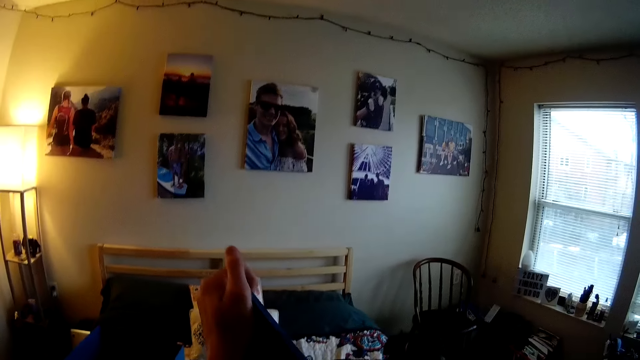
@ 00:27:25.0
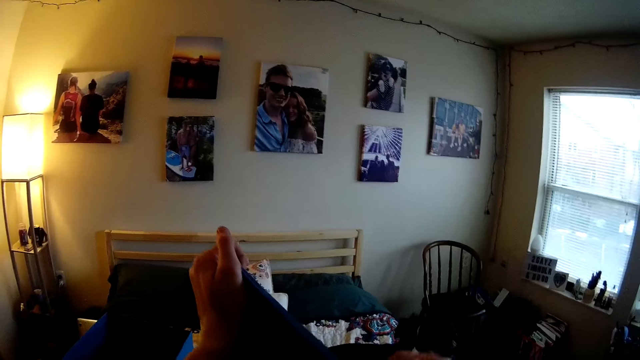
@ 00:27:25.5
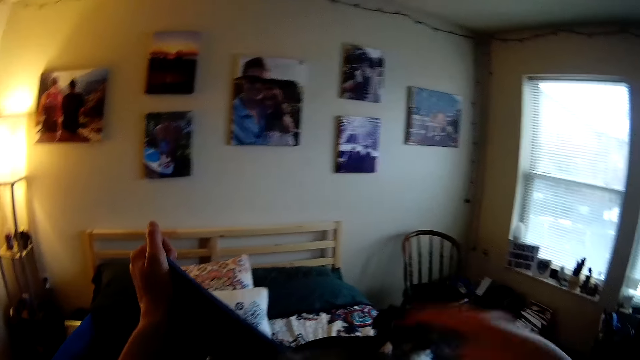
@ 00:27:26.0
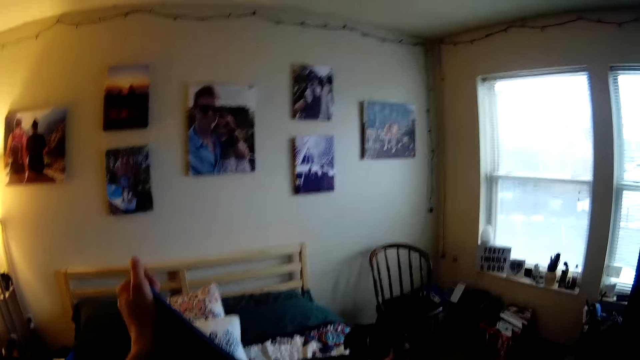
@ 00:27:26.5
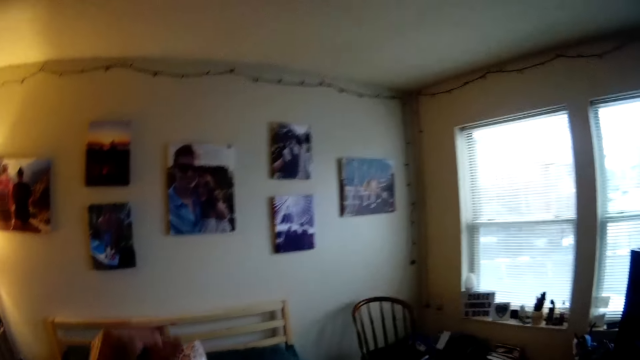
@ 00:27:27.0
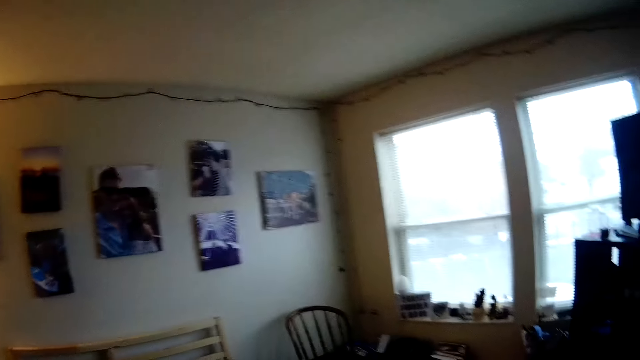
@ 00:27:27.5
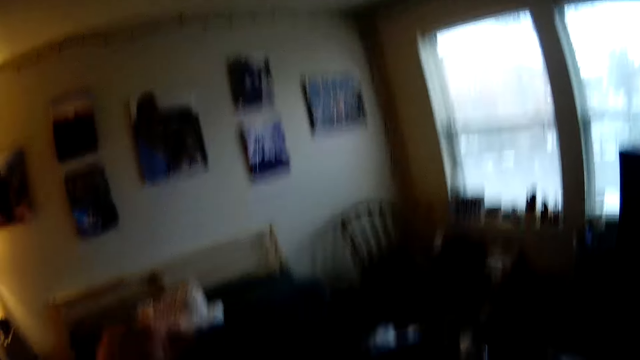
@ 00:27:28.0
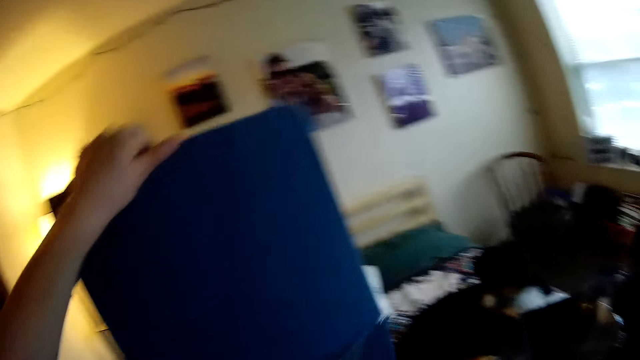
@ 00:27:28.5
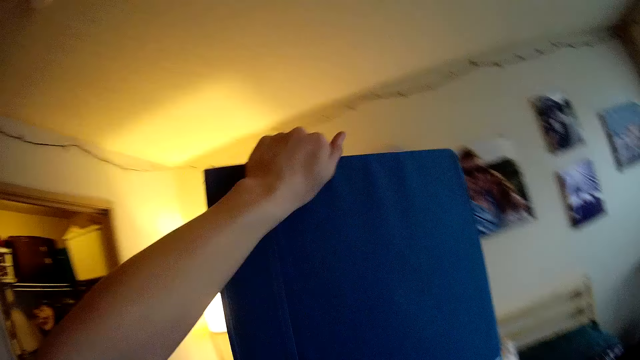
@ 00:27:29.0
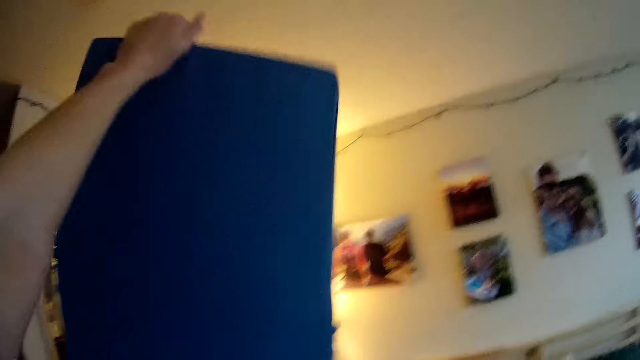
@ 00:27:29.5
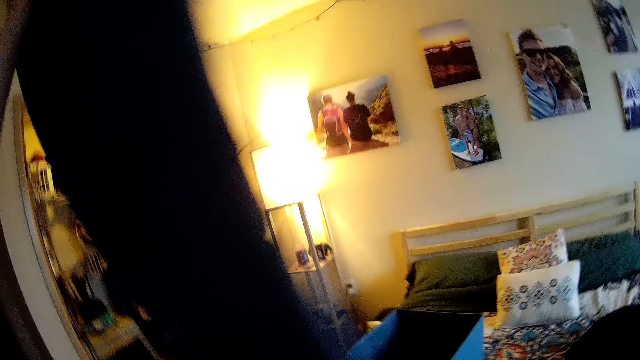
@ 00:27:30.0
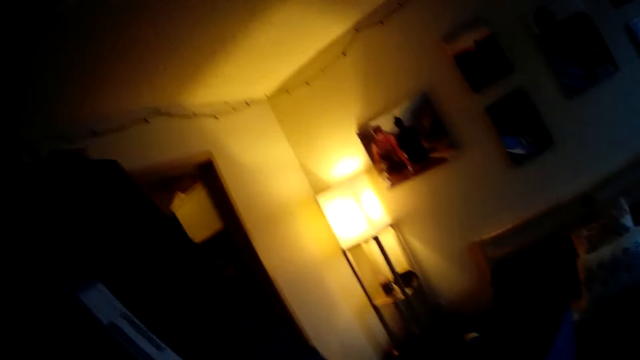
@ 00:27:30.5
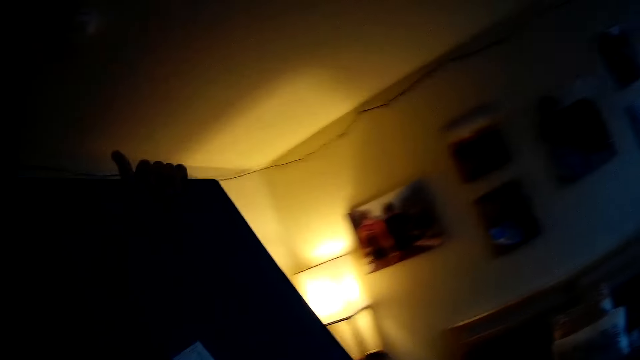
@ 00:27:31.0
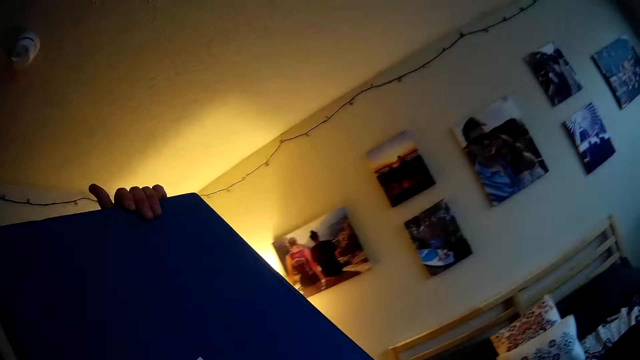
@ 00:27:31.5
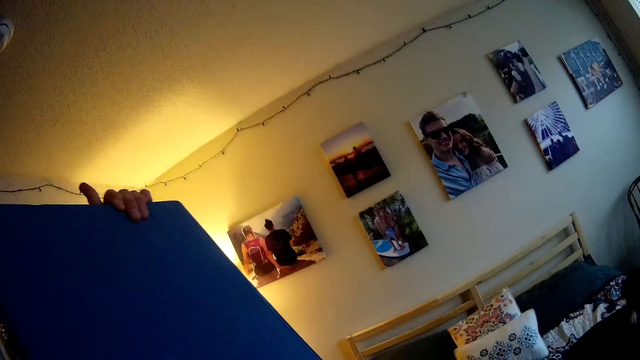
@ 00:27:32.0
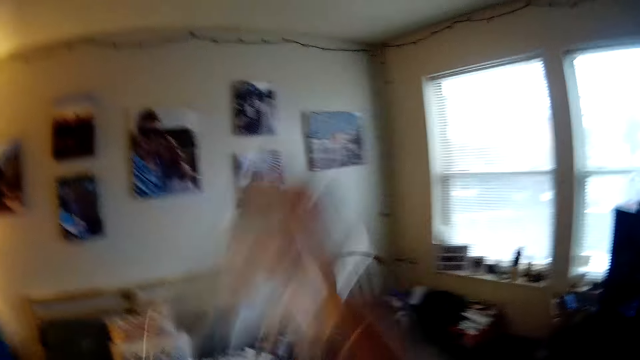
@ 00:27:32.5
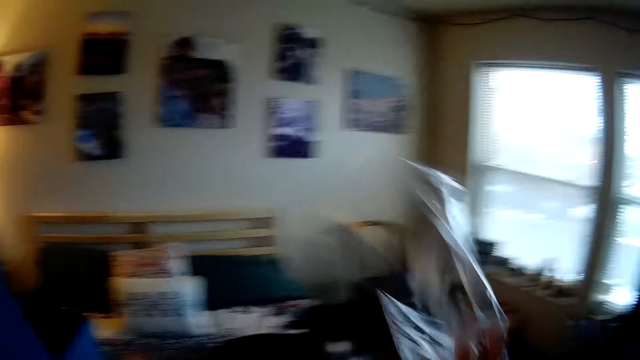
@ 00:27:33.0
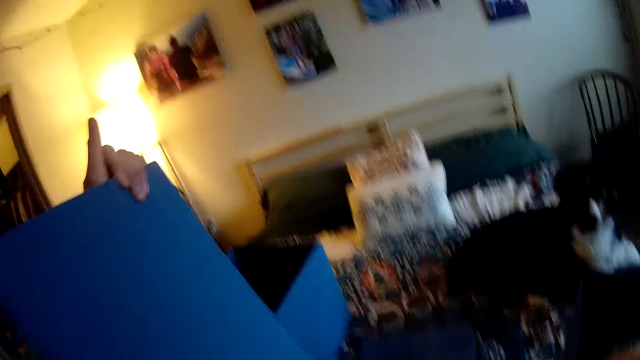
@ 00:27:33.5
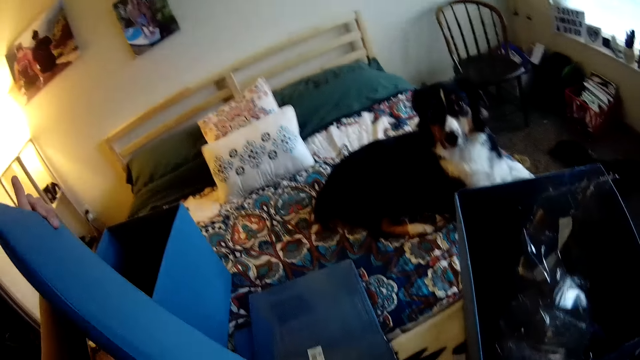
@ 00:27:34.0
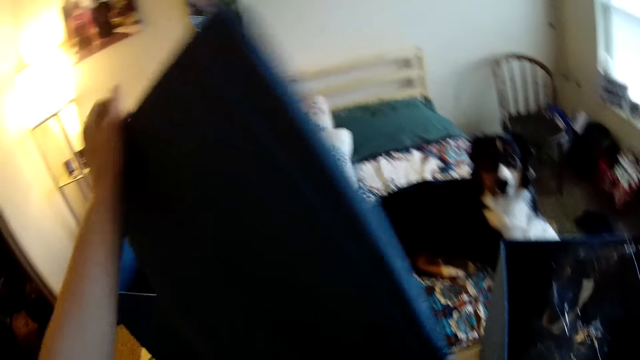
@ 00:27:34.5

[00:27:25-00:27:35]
The camera wearer removes the wrapping paper. They lift up the black box. They remove the seal from the folded box. They turn the box. They drop the wrapping paper in the box. They lift the folded box in the left hand. They remove the cover on the box.

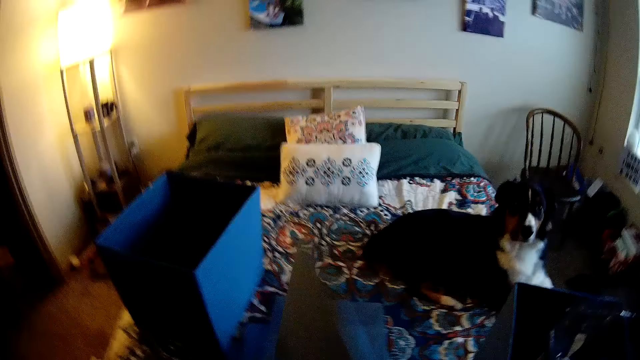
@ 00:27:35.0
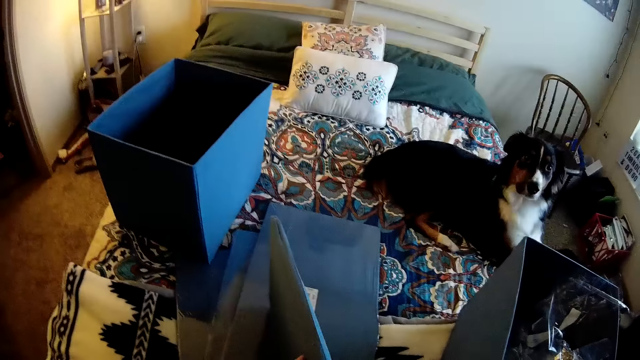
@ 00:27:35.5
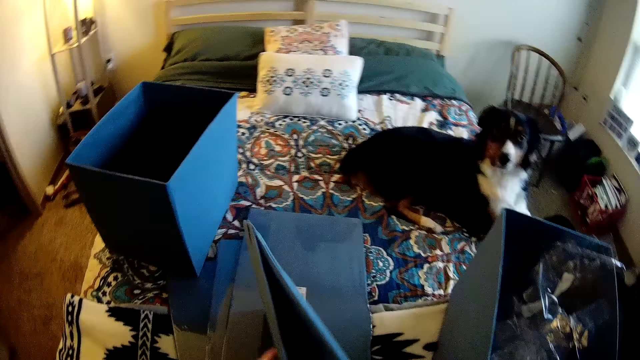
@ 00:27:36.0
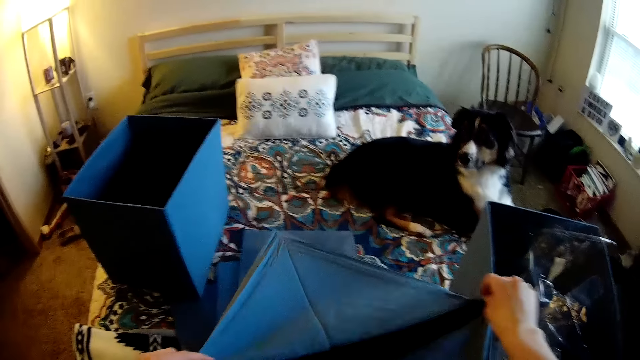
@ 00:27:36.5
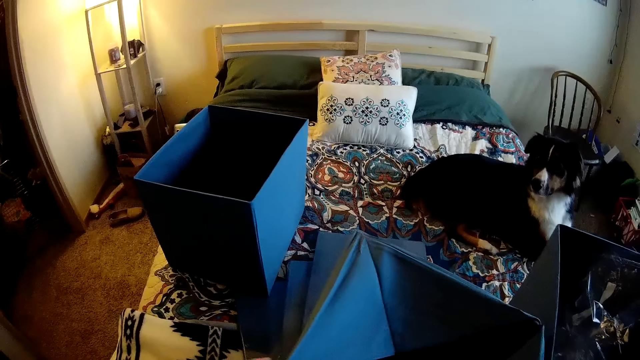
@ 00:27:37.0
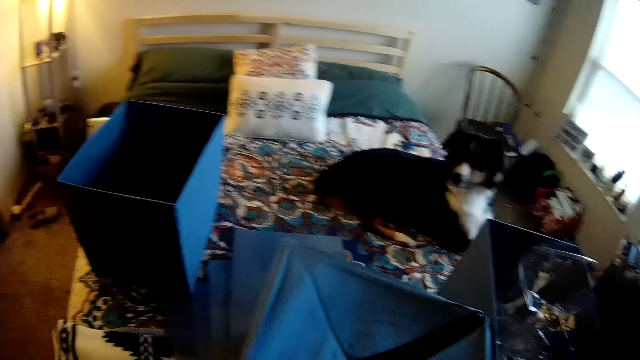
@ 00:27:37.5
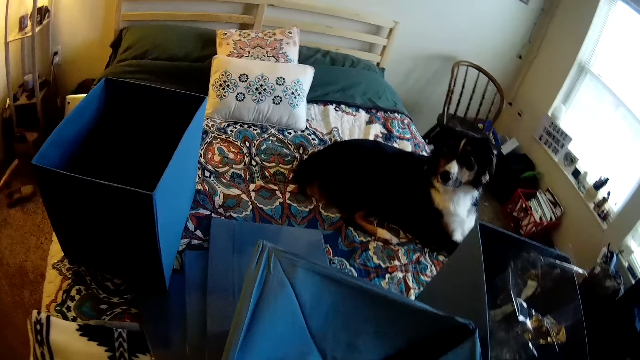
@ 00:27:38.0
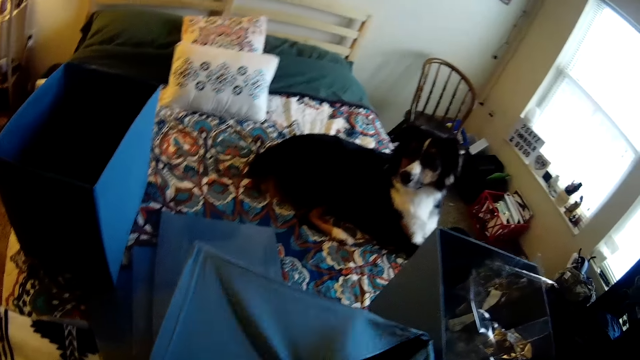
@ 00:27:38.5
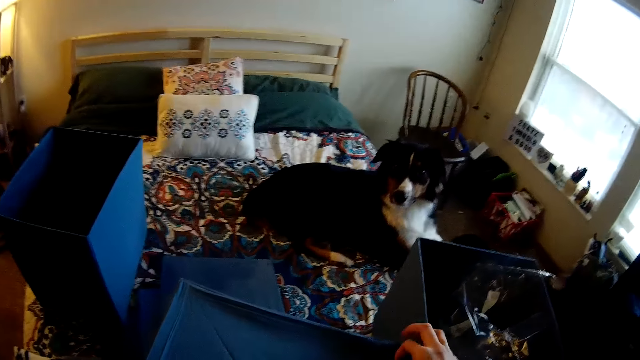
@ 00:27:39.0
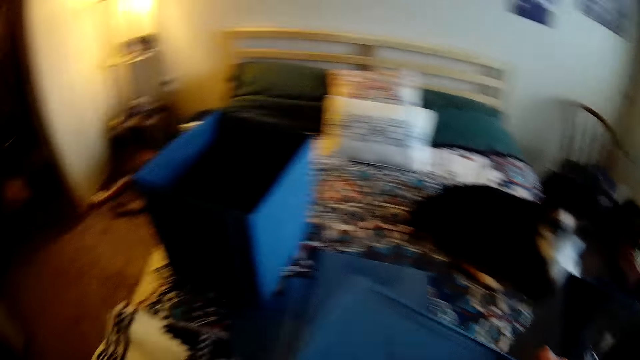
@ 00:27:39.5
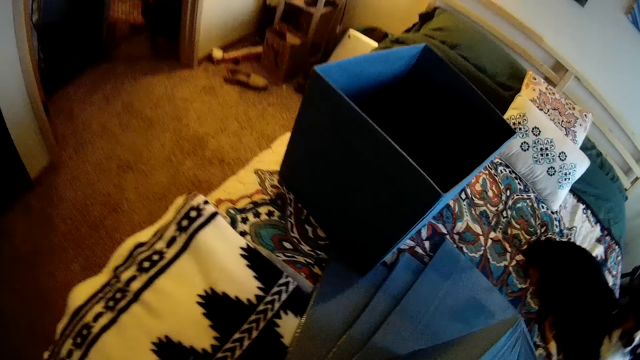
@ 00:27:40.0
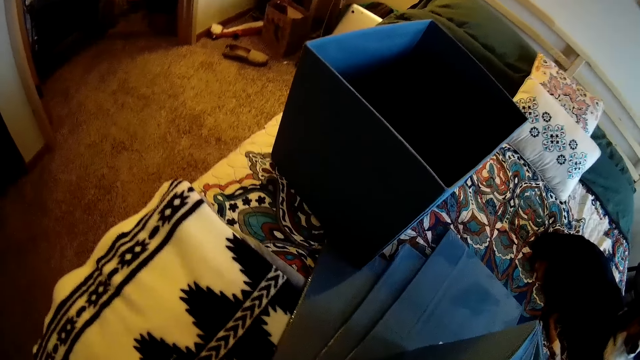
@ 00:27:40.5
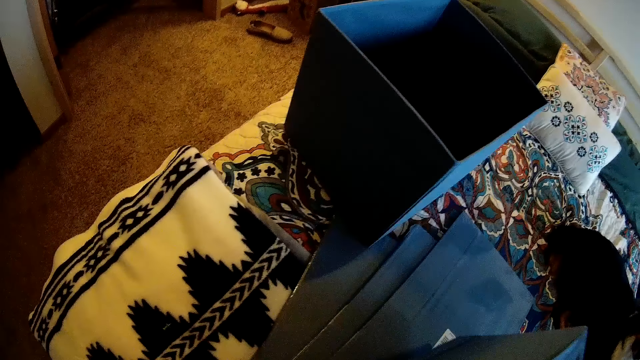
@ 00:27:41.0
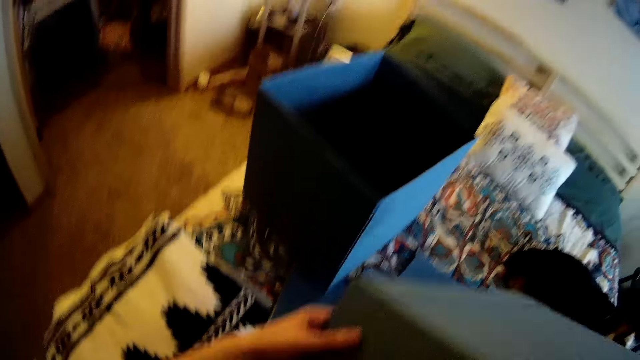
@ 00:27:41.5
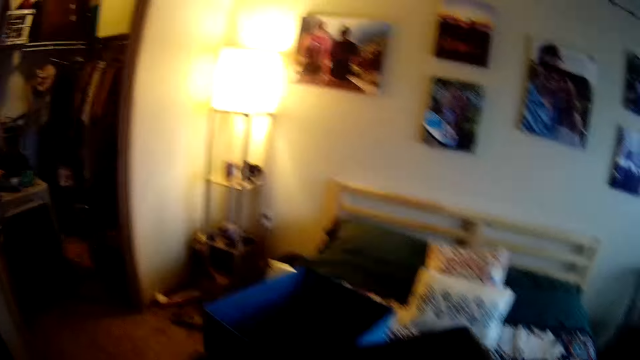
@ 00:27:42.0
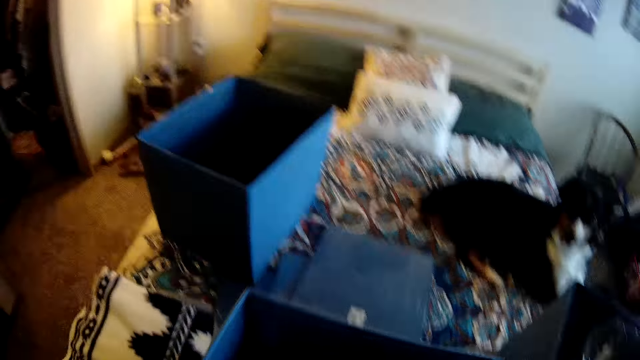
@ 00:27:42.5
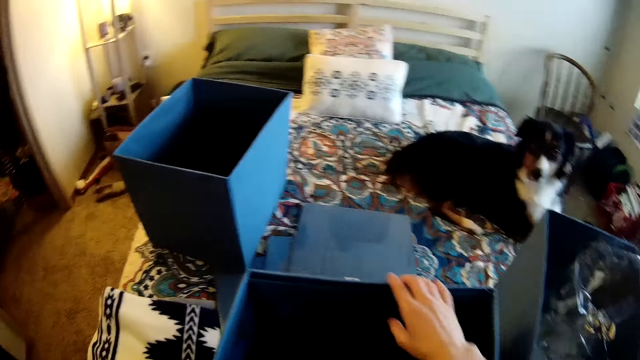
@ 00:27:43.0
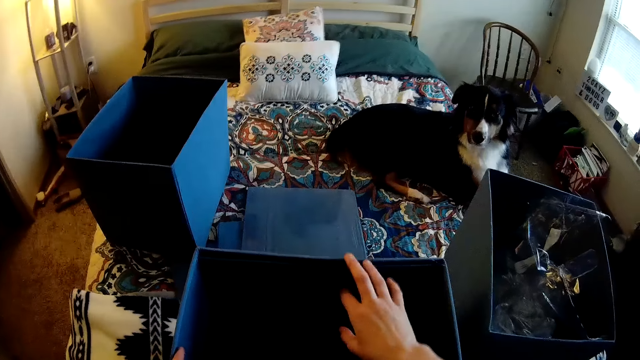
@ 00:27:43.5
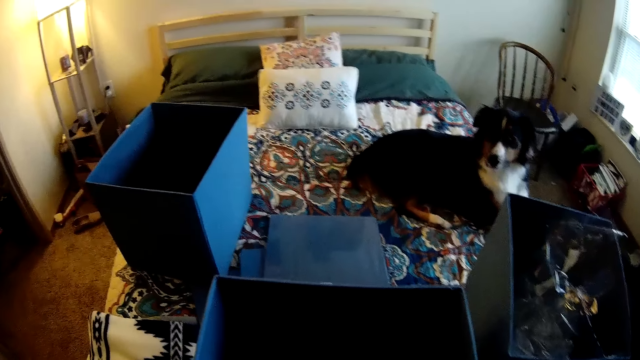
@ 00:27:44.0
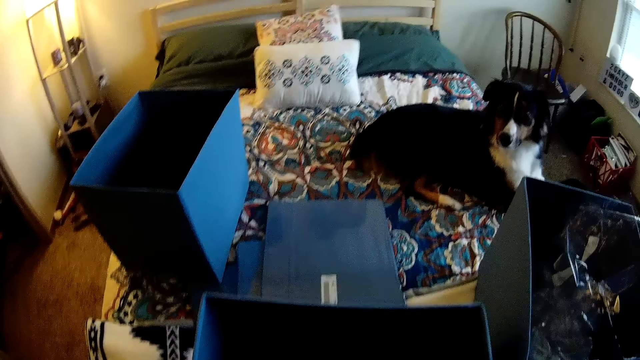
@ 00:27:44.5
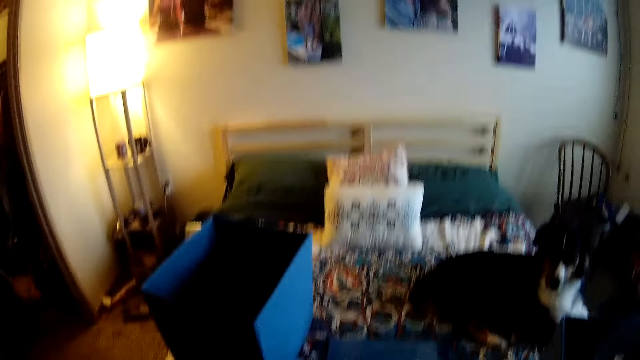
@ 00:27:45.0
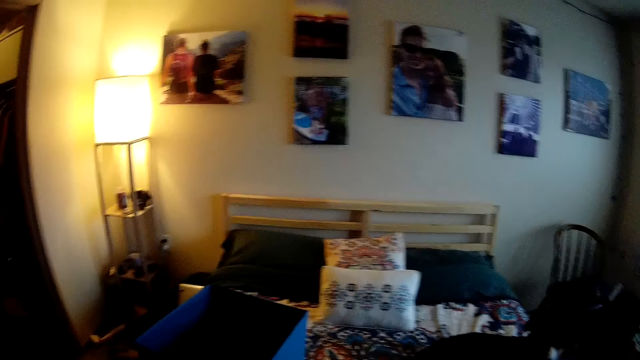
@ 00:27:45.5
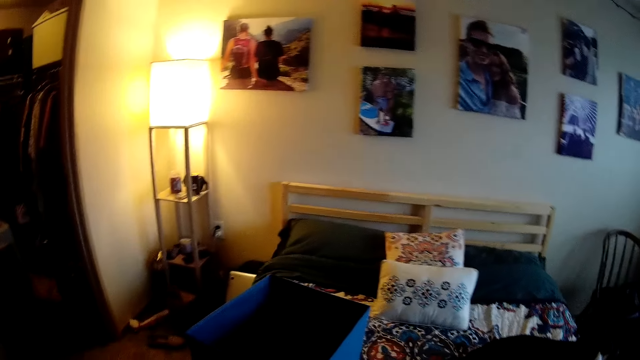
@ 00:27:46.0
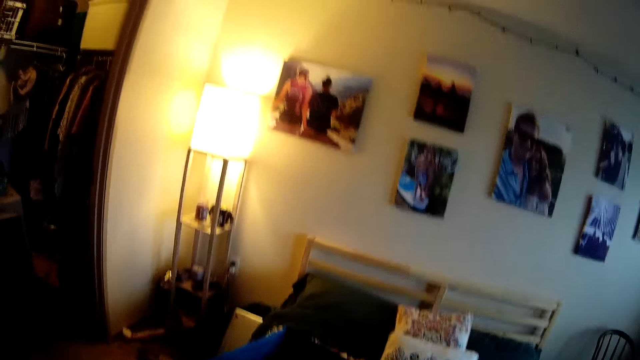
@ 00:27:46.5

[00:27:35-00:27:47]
The camera wearer puts the box down. They unfold the box. They zip the box base. They turn the box upright. They open the box top.
